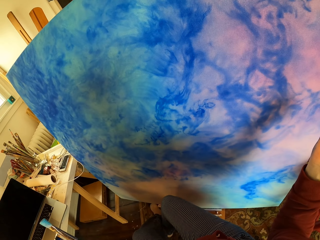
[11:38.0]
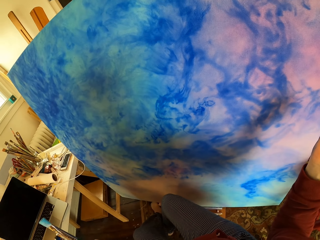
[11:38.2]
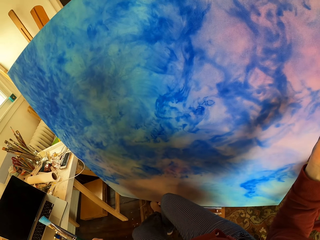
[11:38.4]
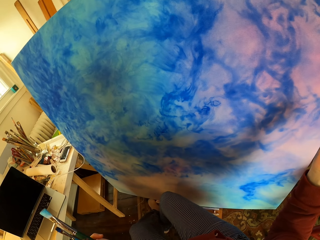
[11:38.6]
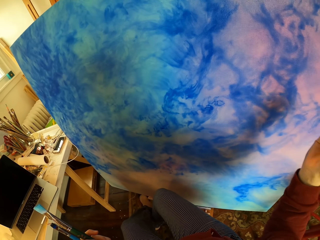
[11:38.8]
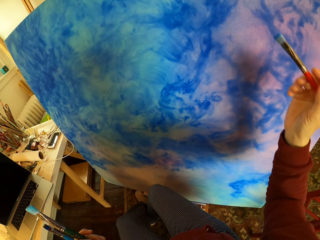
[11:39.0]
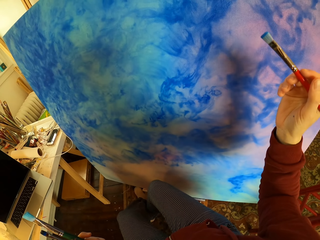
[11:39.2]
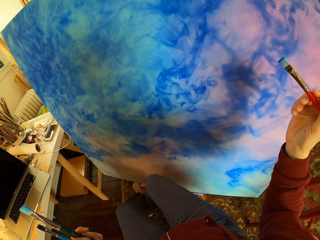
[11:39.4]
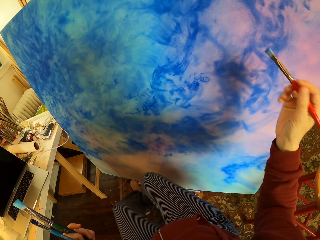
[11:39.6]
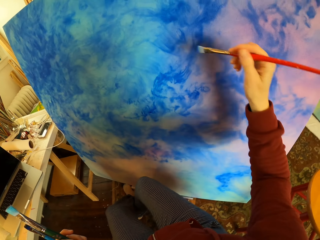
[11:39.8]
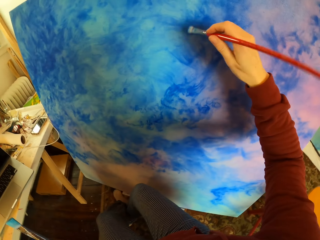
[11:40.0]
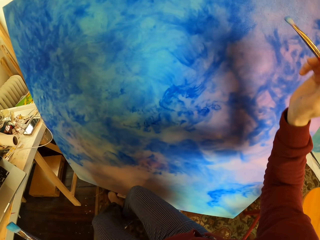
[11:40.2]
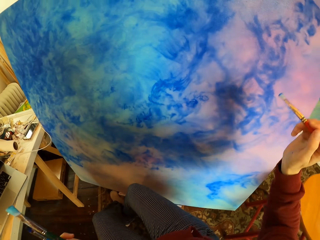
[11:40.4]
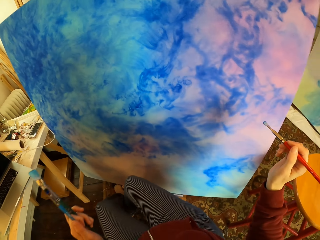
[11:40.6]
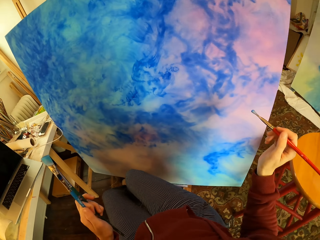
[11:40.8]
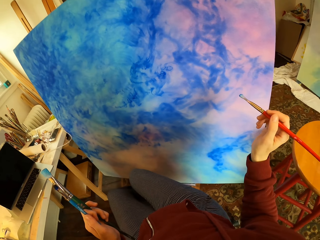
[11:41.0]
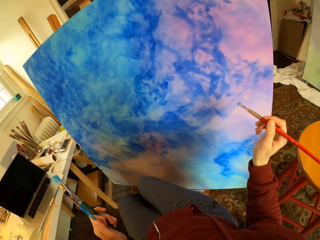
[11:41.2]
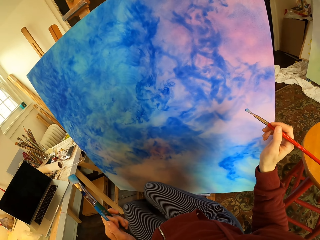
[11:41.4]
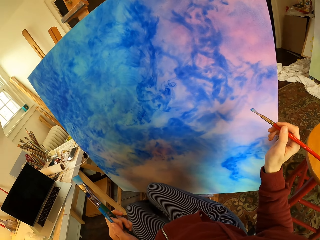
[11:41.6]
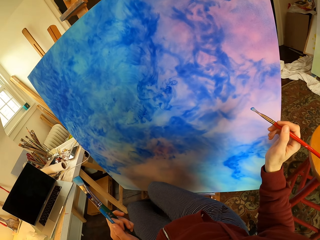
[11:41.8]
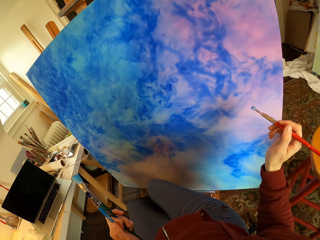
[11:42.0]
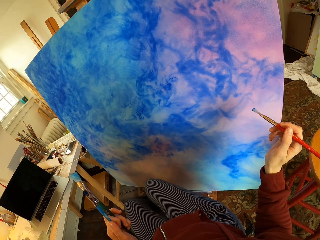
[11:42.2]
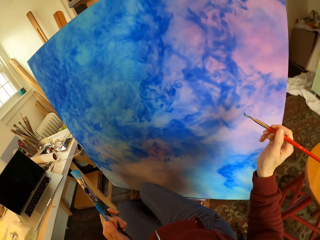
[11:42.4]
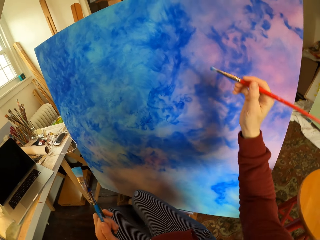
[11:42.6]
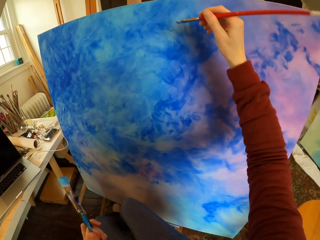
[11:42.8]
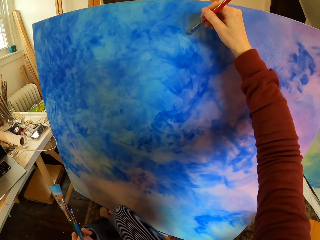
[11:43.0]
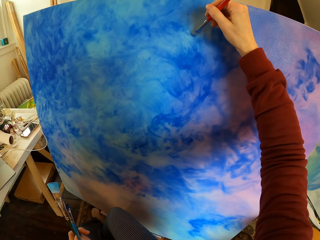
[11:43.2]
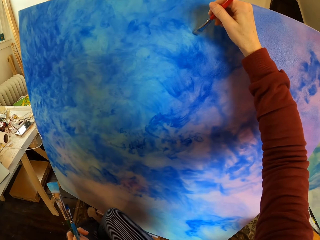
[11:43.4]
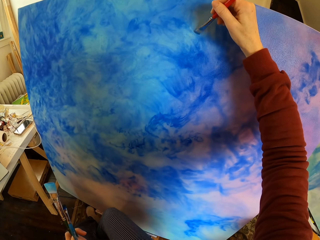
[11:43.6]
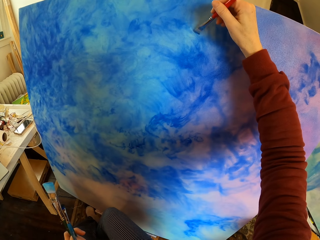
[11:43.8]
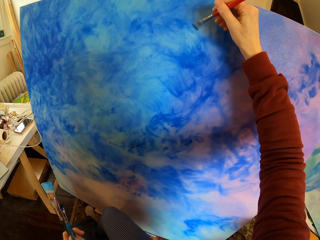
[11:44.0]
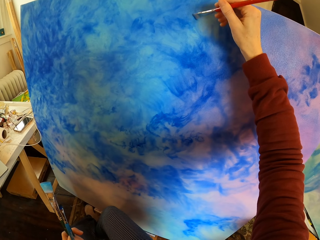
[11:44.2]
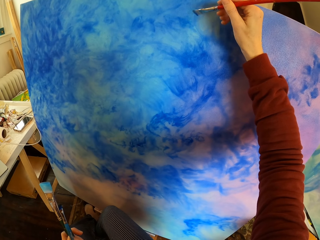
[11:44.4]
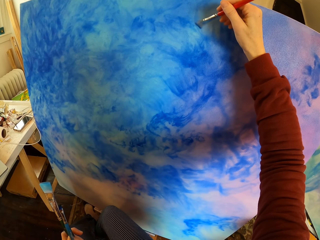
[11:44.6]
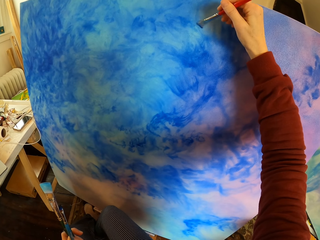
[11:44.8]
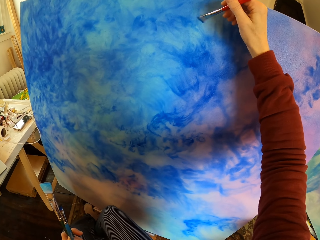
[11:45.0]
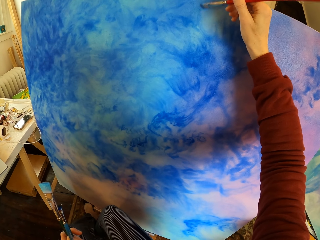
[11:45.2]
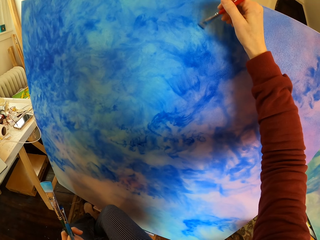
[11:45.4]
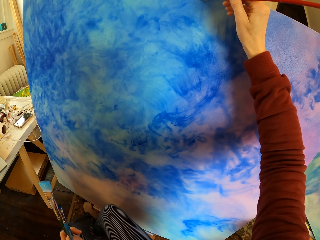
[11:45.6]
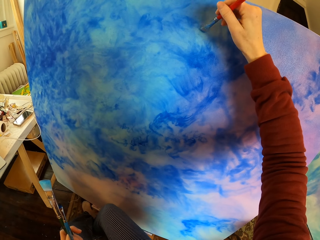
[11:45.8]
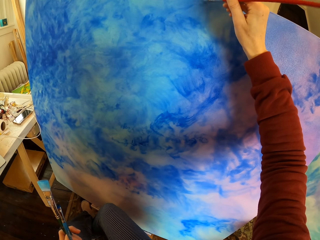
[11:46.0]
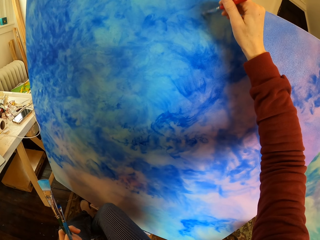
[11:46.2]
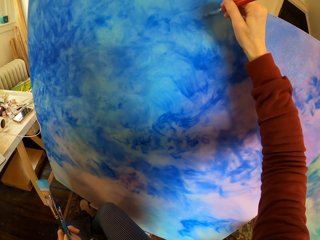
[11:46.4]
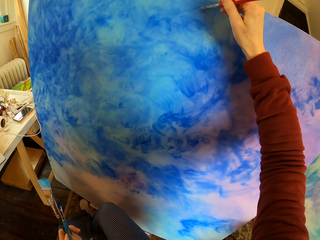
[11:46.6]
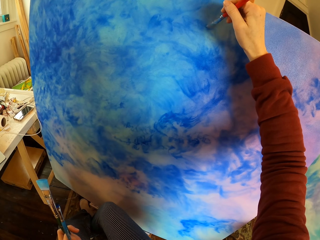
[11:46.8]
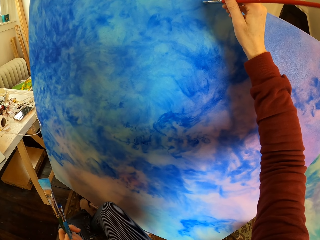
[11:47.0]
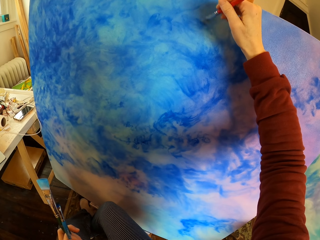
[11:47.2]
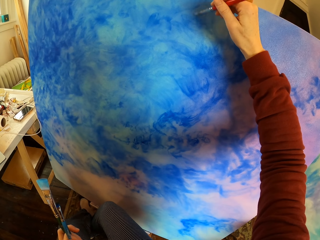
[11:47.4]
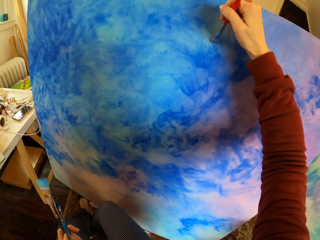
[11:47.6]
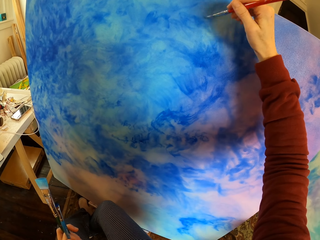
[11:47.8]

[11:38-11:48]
The camera wearer looks at the paint art. They paint the art.

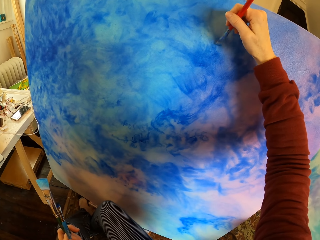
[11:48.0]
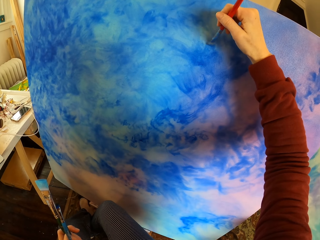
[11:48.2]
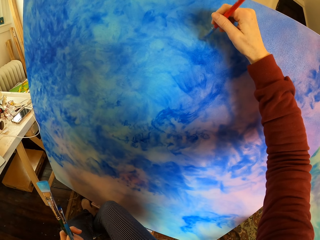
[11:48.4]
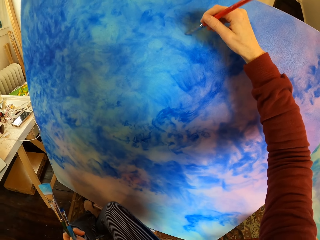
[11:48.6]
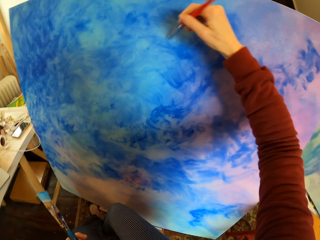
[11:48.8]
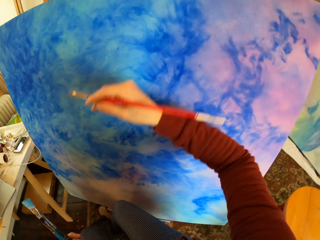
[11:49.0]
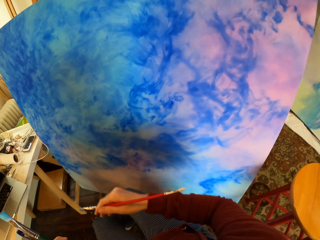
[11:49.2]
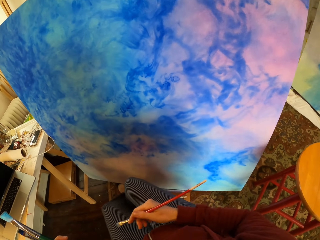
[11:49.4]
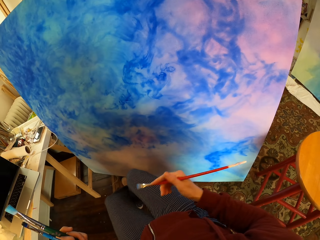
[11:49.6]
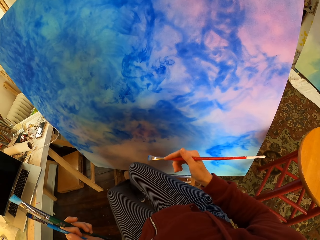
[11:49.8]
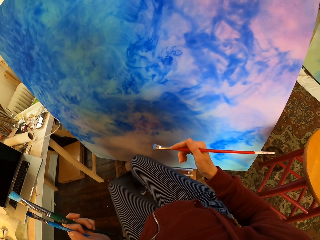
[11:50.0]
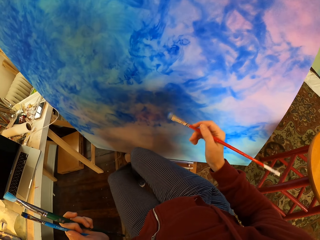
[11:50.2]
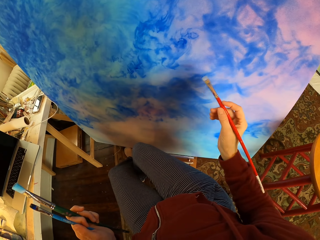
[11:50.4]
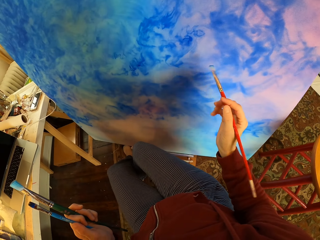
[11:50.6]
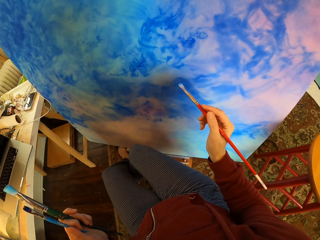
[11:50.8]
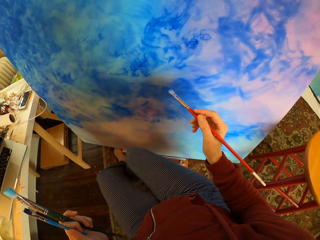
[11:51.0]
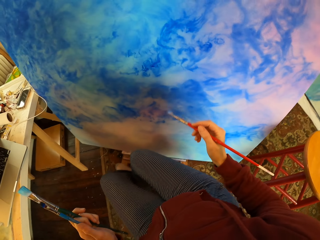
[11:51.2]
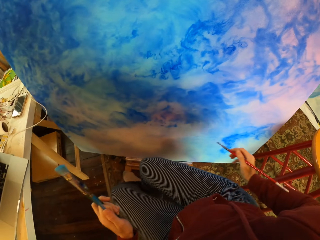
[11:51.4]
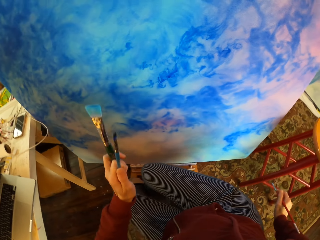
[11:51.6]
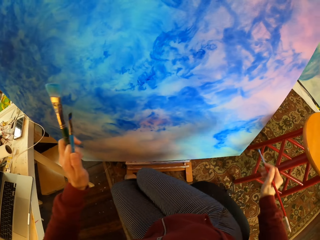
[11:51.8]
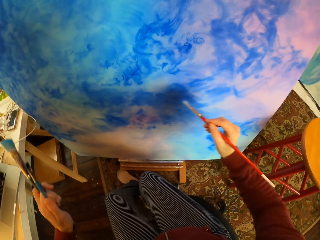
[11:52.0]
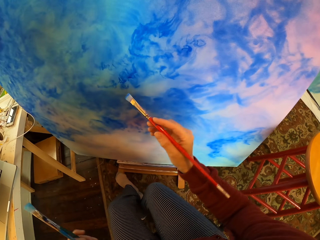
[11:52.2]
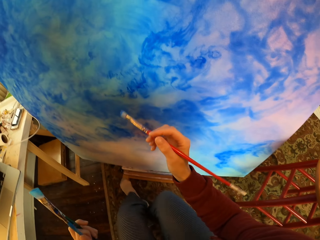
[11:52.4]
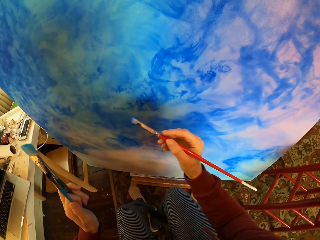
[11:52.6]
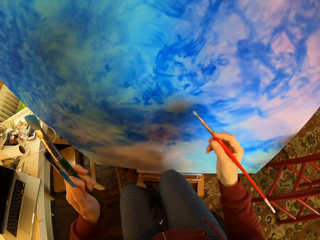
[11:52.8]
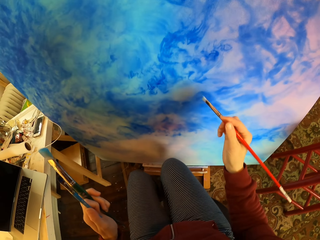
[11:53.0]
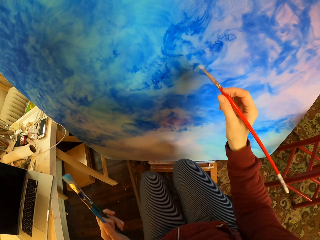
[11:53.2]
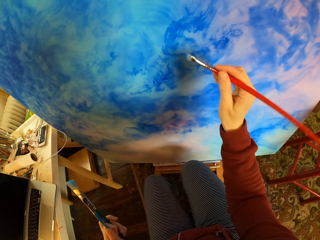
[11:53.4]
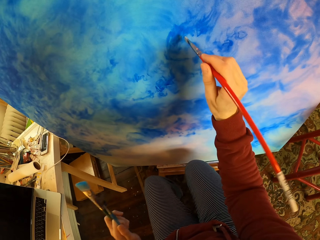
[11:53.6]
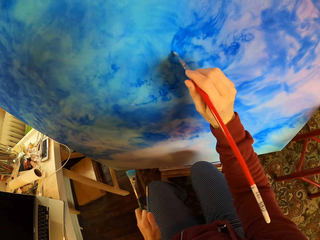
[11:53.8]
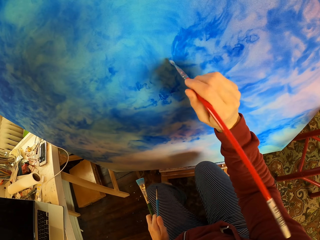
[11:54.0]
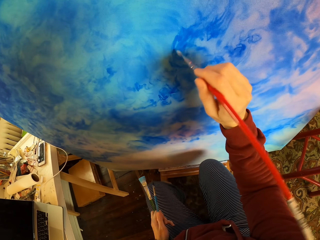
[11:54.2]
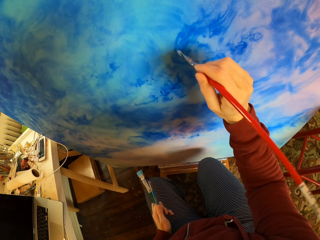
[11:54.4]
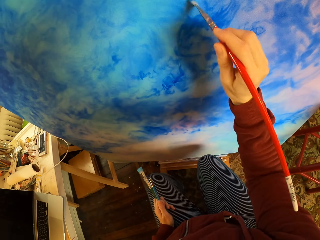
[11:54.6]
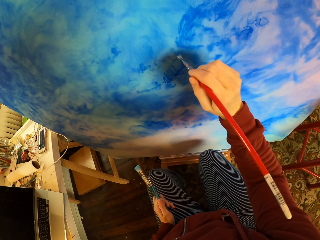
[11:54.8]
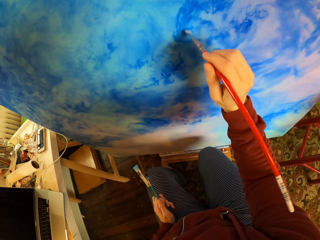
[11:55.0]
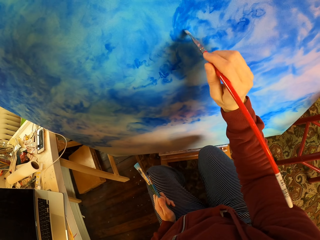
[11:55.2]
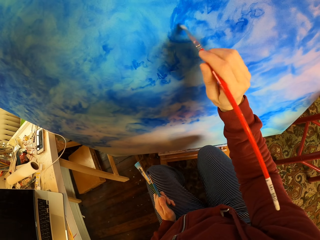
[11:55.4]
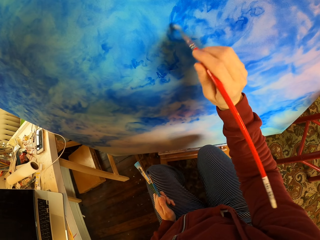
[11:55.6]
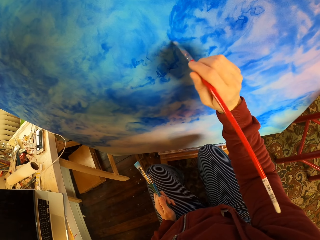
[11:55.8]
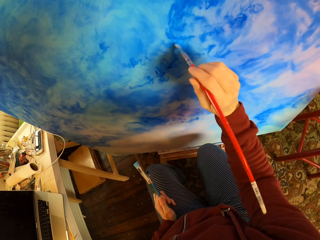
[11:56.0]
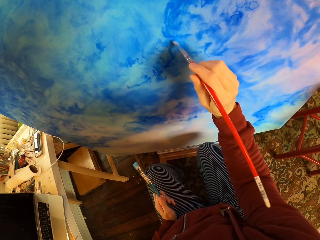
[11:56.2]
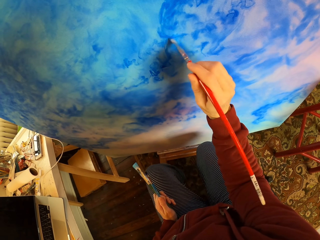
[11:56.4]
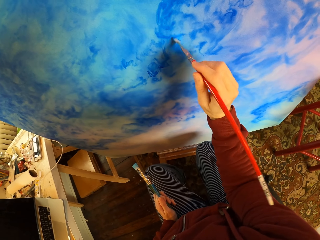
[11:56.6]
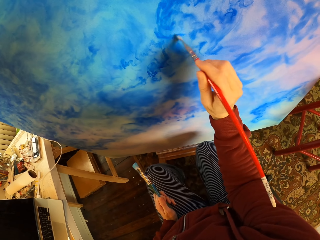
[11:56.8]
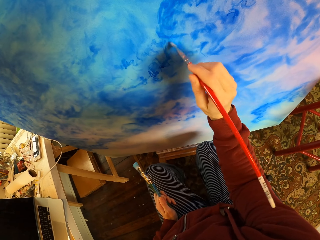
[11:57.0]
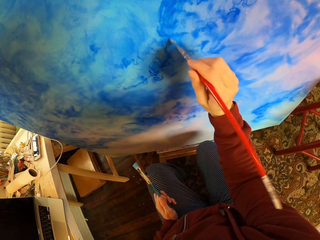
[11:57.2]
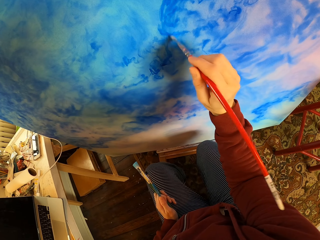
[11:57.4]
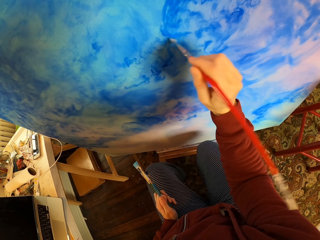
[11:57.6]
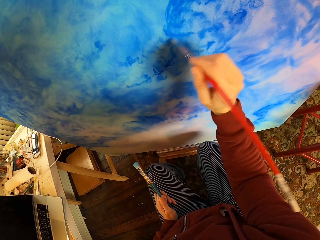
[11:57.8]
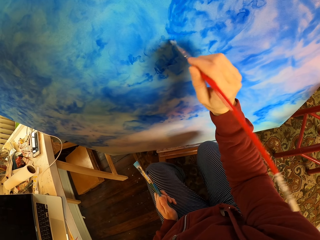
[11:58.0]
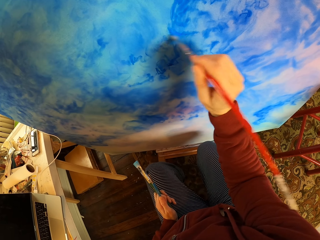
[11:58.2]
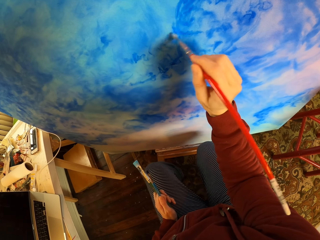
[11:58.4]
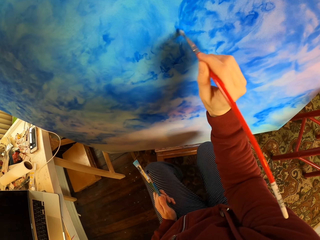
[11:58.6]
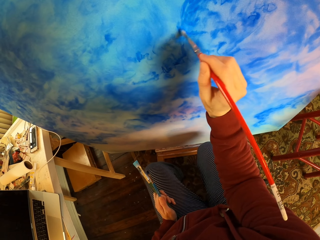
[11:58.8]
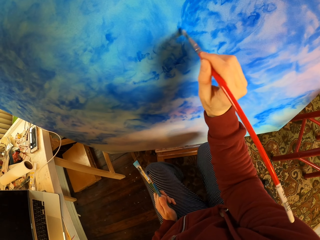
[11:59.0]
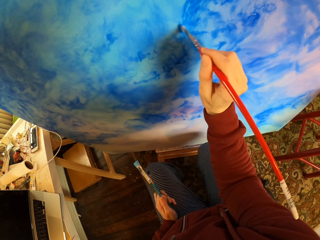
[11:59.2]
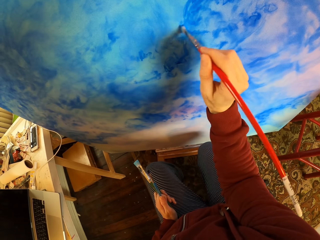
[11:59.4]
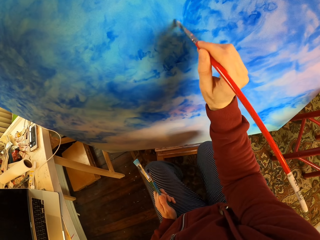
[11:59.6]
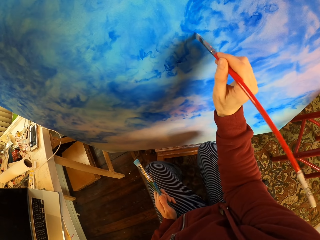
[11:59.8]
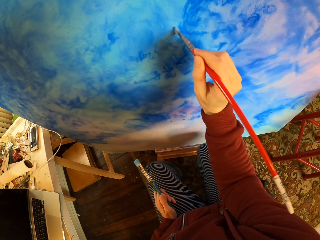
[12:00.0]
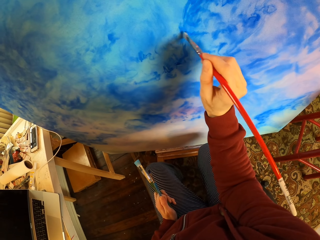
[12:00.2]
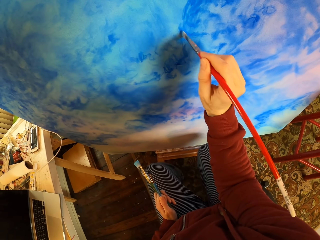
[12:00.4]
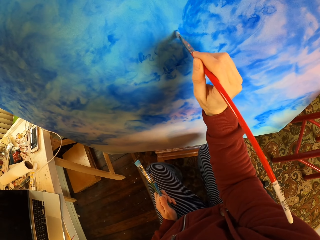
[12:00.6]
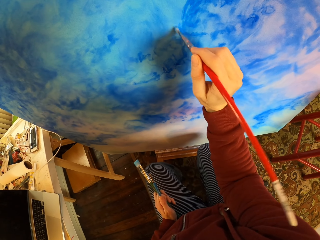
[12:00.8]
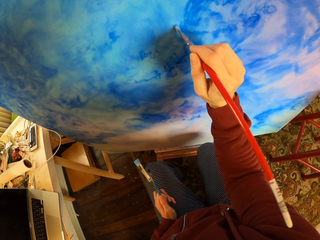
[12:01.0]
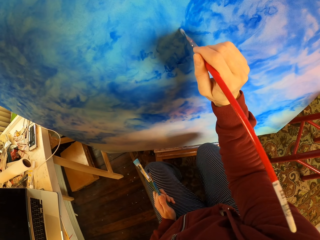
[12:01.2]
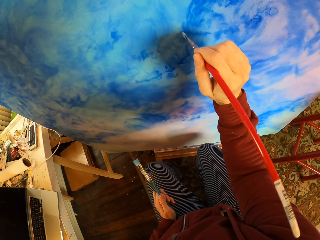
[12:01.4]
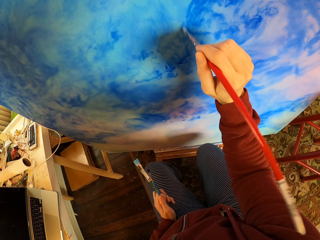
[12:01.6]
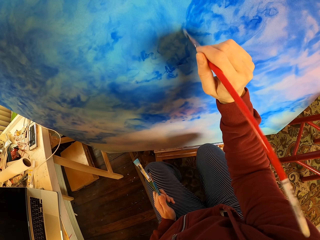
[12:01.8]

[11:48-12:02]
The camera wearer looks at the paint art. They paint the art.
